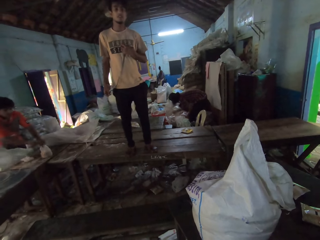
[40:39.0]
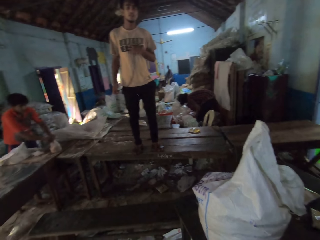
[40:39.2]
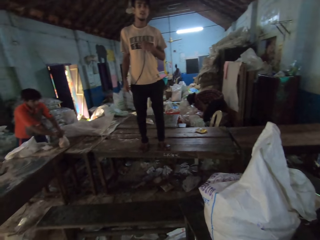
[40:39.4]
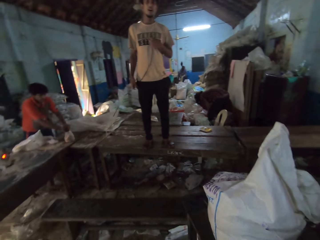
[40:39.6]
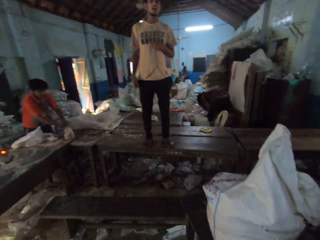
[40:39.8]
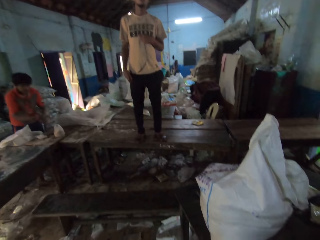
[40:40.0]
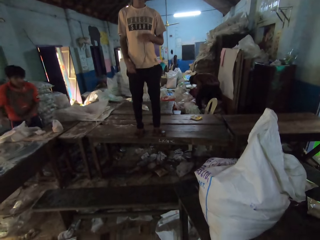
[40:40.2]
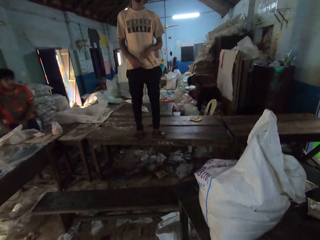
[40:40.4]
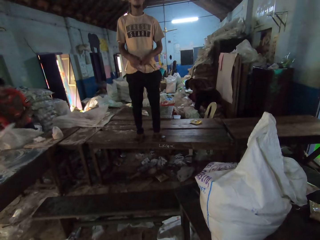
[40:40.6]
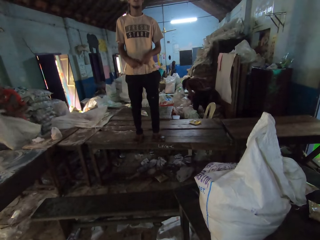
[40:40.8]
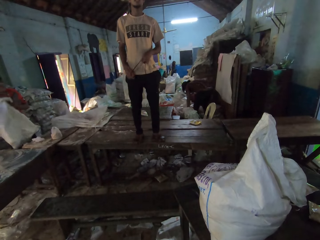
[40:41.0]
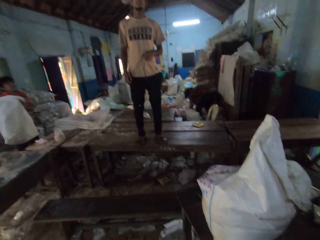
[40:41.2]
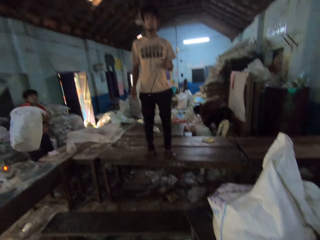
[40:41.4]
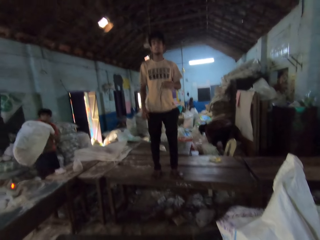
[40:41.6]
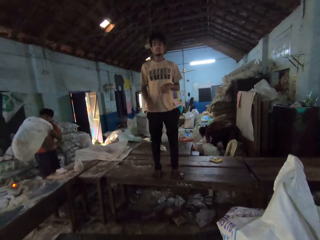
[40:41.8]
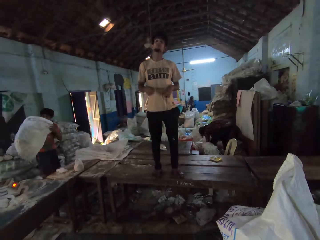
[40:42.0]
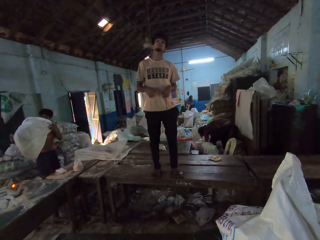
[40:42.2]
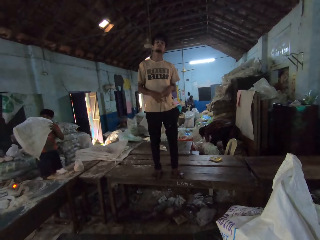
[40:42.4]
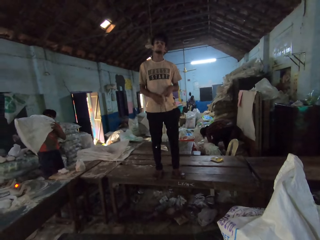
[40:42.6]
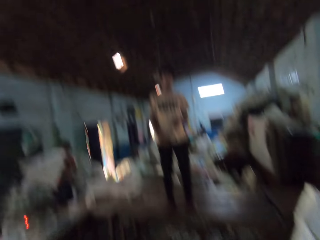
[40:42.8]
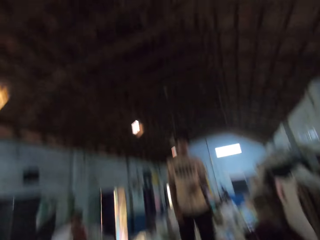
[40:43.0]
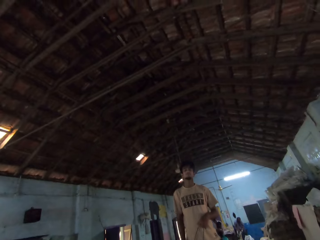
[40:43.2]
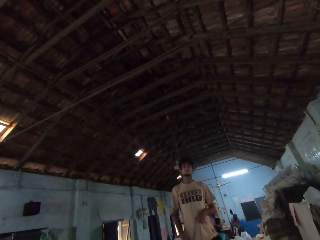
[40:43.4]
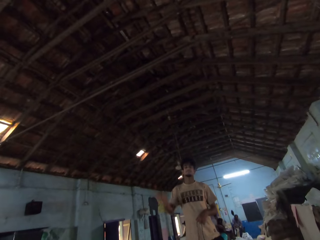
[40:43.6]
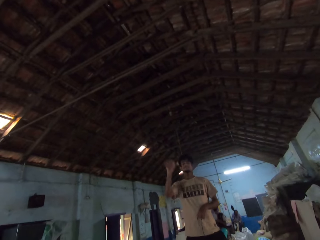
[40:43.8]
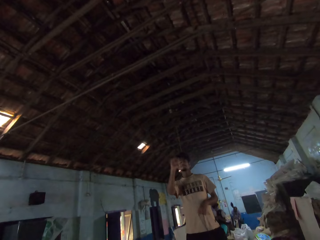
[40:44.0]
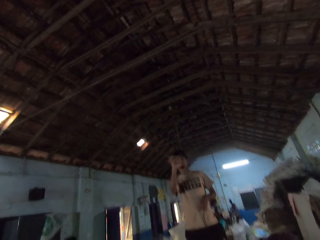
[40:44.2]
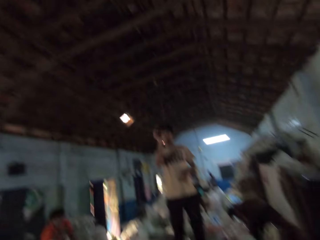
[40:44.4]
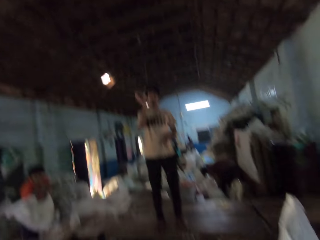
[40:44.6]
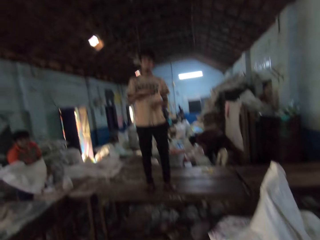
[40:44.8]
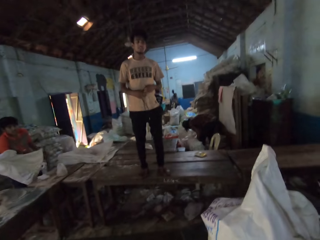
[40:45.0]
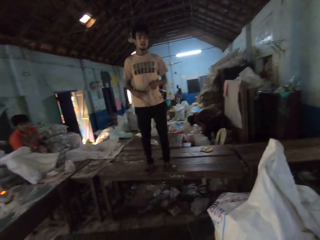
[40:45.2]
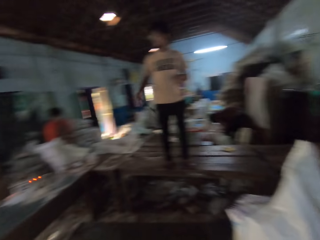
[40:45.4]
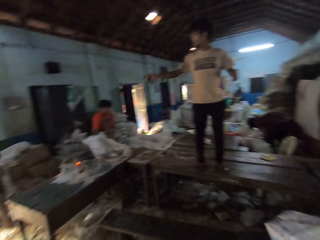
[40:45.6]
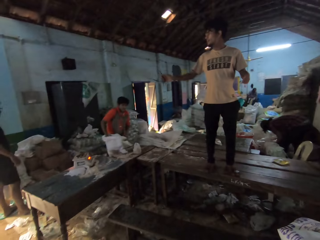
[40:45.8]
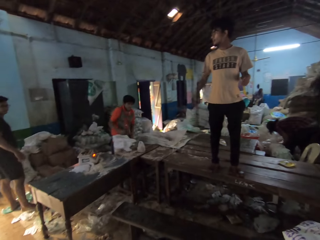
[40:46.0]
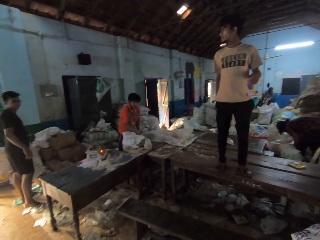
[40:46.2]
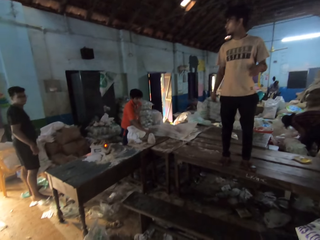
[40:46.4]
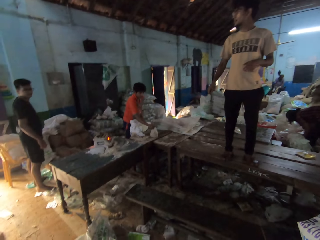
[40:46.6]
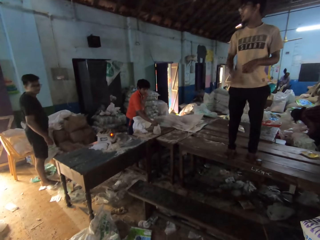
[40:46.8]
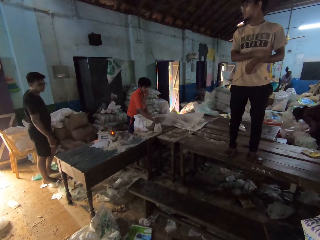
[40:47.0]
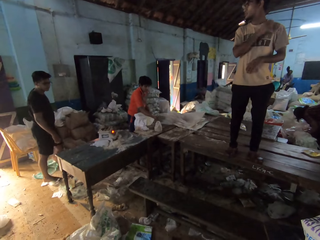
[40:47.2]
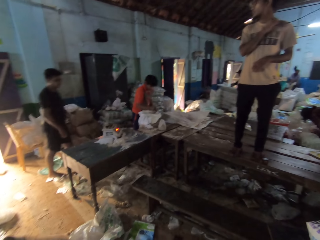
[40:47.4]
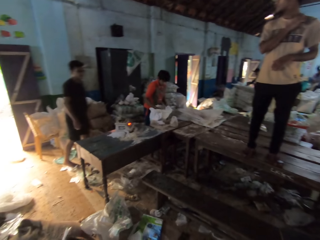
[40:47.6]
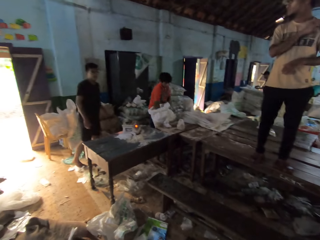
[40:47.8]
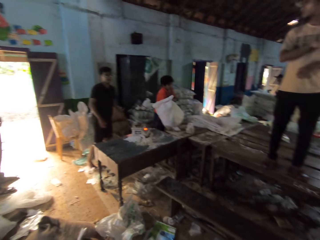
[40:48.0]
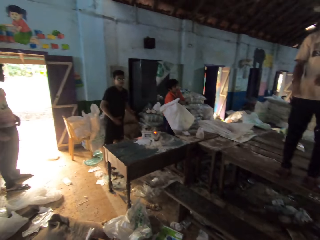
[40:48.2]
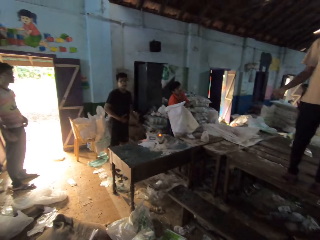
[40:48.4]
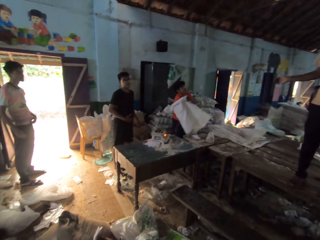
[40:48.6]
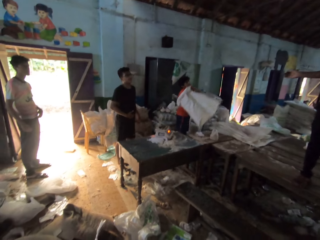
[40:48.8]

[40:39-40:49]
A man lifts the sack with both hands. Another man drops the food item in his right hand into the sack in his left hand. He picks up the food item on the table with his right hand. Another man stands in the factory.

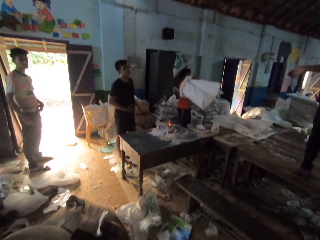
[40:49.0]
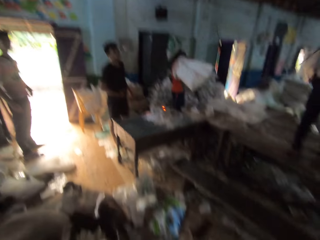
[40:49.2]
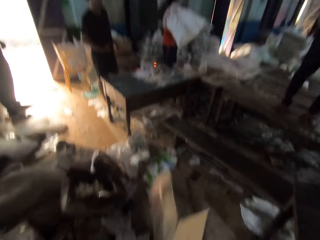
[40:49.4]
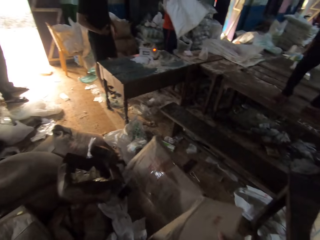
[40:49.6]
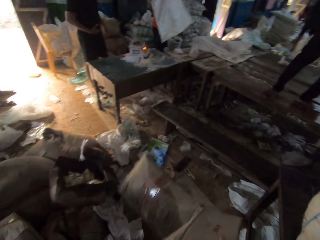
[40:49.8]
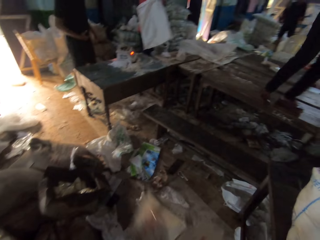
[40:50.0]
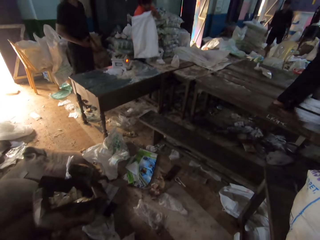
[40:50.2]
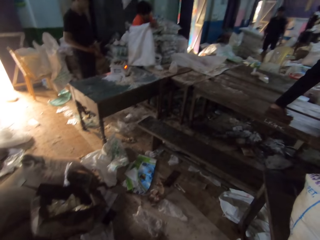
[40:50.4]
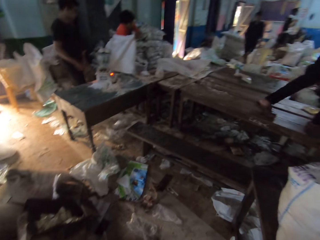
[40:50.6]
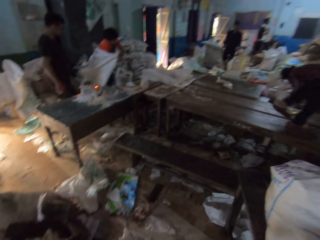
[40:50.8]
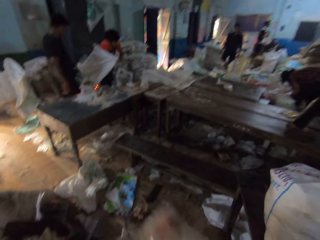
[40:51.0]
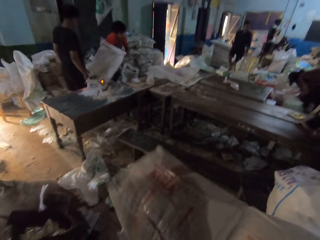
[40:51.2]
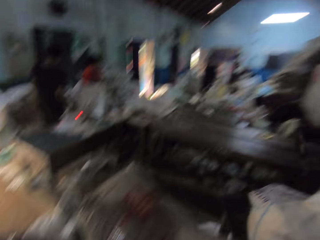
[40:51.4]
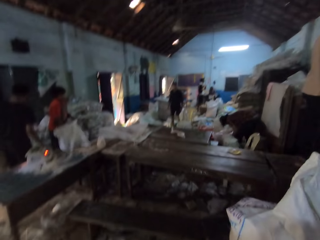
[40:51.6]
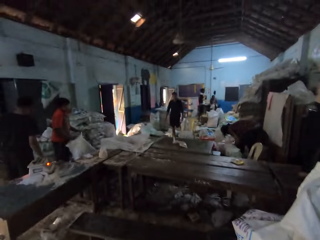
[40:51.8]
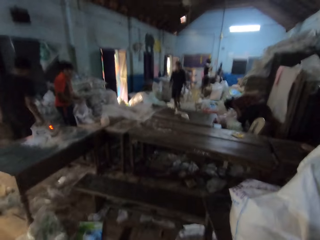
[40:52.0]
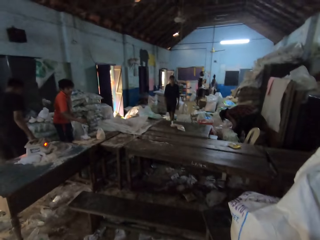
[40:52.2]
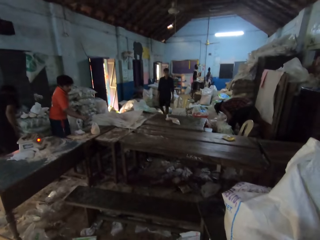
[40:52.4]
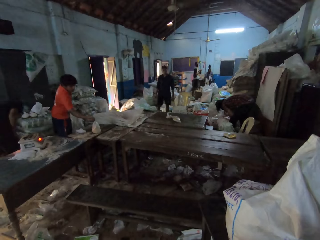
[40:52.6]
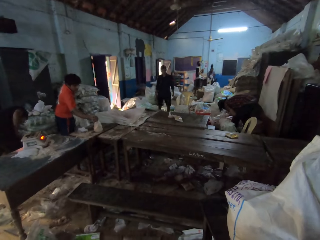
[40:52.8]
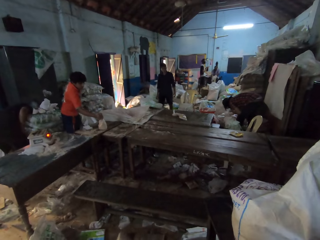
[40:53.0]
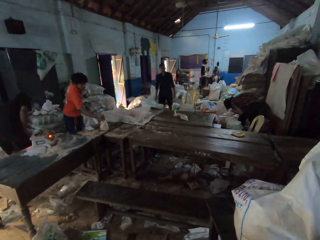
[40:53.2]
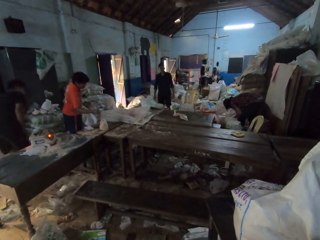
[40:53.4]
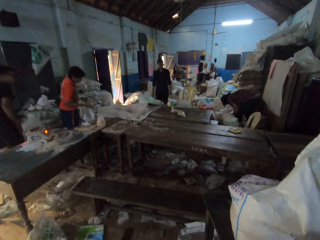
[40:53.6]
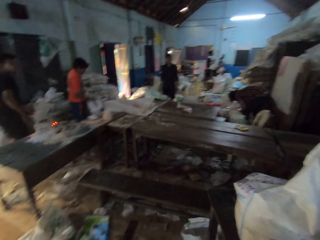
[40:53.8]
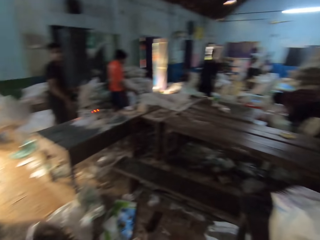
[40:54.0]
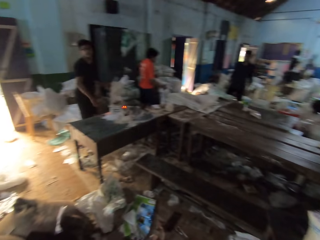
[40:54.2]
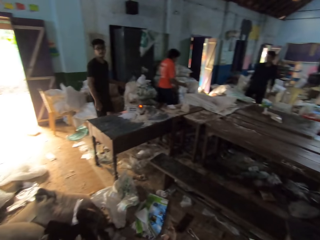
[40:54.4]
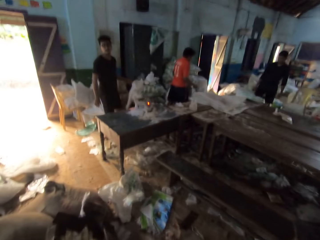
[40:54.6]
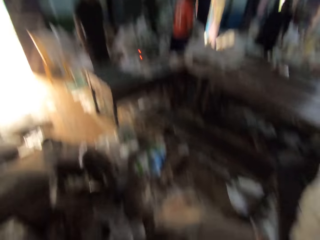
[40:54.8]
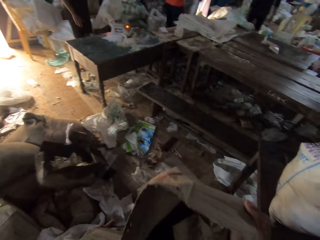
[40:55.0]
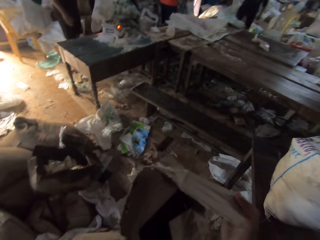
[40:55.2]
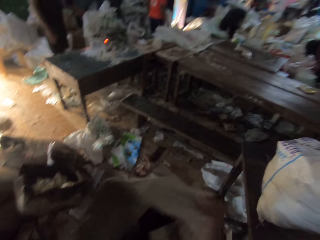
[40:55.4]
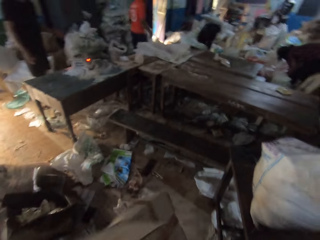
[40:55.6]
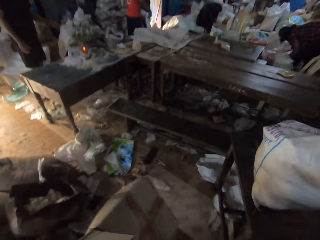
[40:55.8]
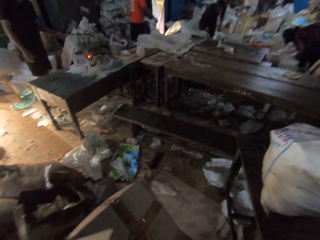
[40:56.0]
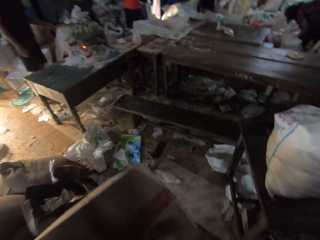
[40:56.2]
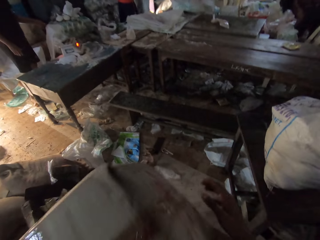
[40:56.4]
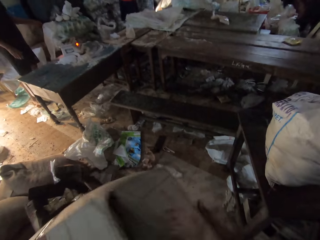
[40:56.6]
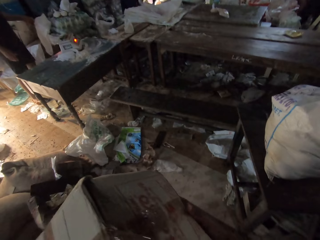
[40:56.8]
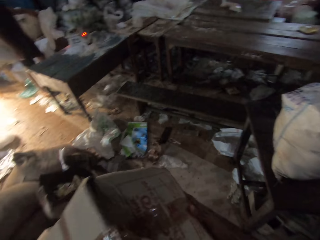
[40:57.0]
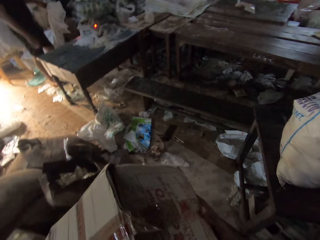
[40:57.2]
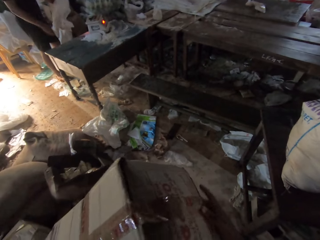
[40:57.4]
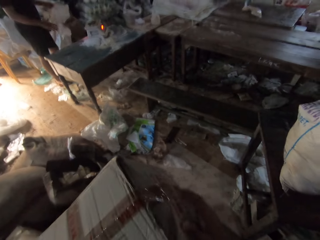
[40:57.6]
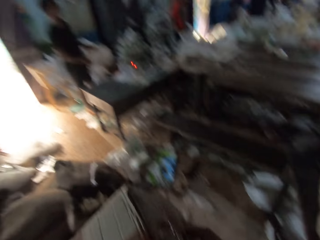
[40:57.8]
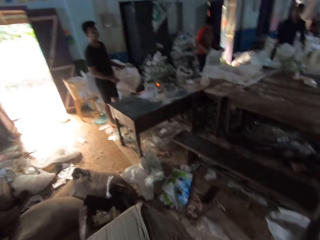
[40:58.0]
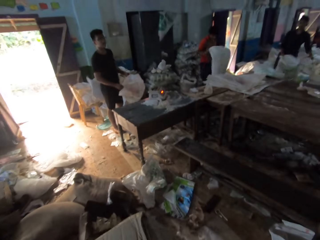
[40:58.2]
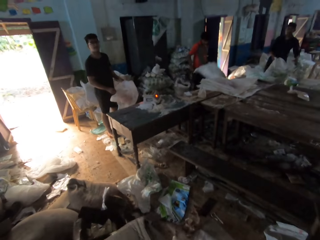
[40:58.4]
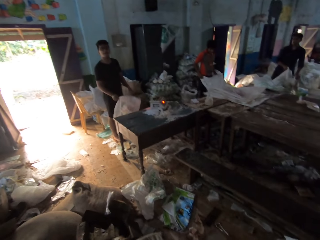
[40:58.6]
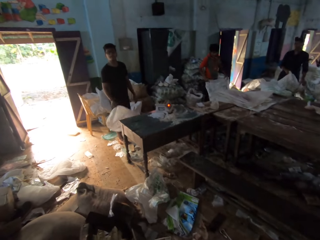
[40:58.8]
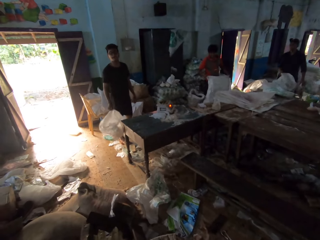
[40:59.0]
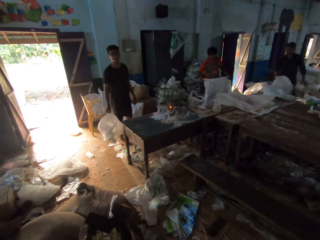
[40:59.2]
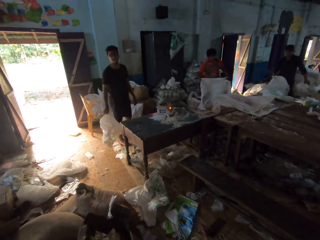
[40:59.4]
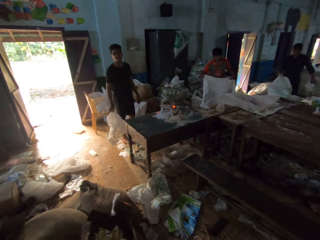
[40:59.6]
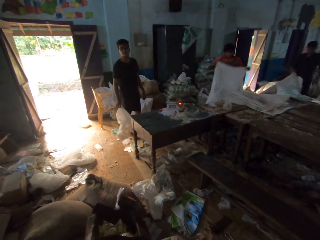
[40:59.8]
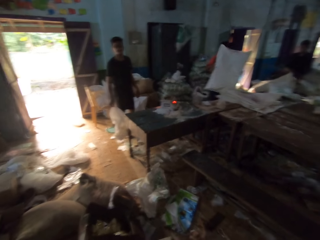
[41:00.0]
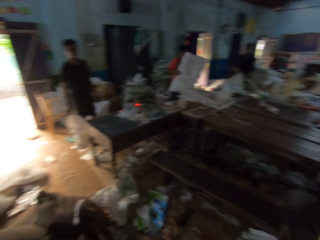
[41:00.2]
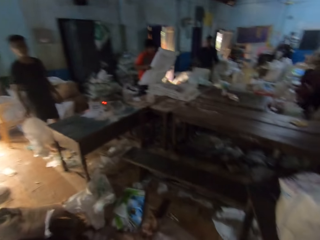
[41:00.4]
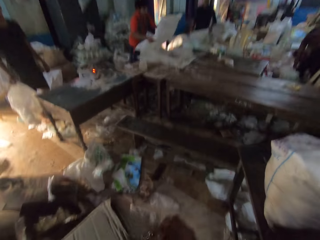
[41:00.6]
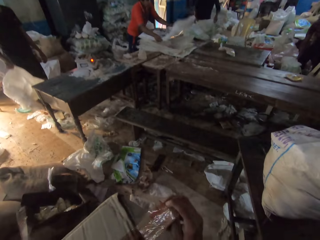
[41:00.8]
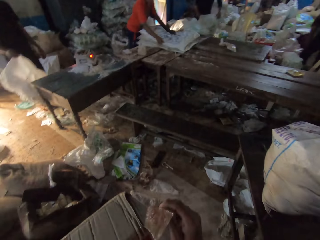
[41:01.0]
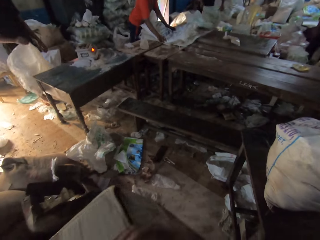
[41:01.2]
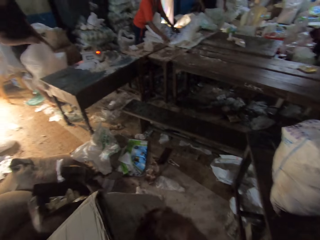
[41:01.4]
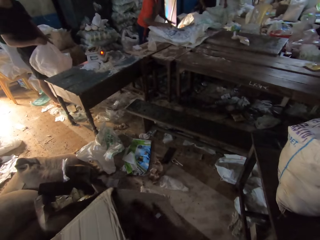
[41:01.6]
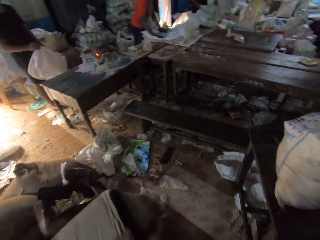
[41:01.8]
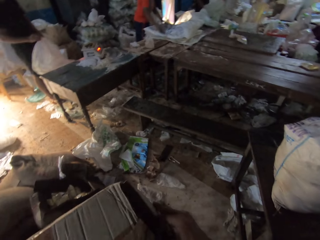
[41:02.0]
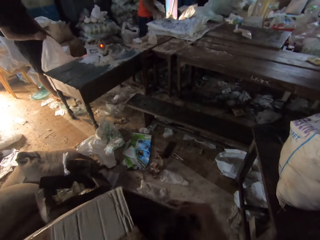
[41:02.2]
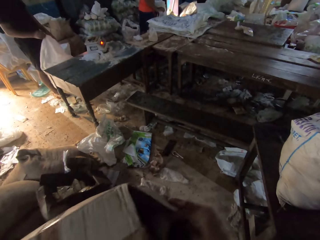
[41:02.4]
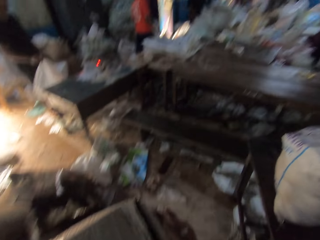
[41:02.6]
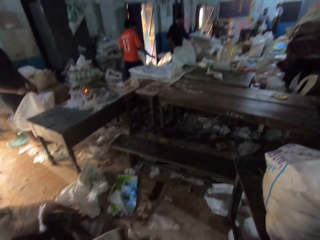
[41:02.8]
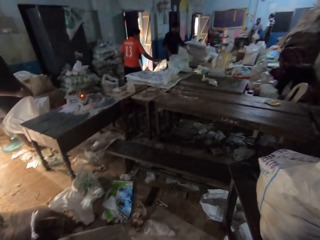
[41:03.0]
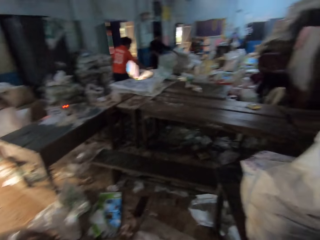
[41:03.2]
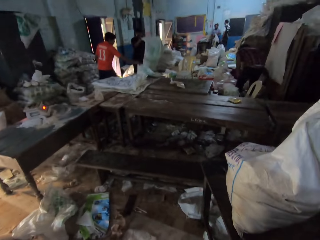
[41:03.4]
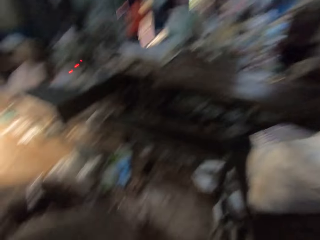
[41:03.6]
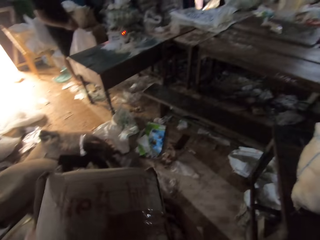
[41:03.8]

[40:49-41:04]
The camera wearer opens a box. He holds a carton in his hands. He converses with a group of people in the factory. A man walks in the factory. Another man picks up a sack on the floor in the factory. The camera wearer holds the carton in his hands. The first man holds a sack in his hands. The other man spreads the sack on the table with his hands. The camera wearer tears off the sellotape on the carton with his right hand.
